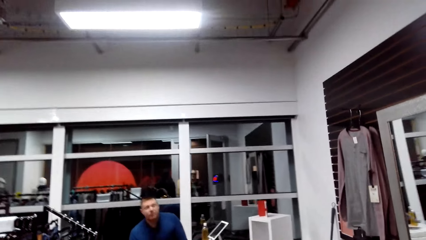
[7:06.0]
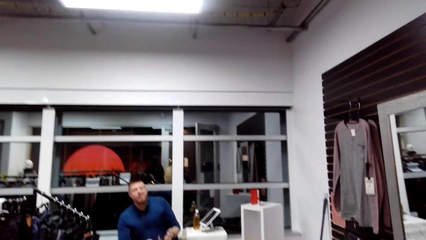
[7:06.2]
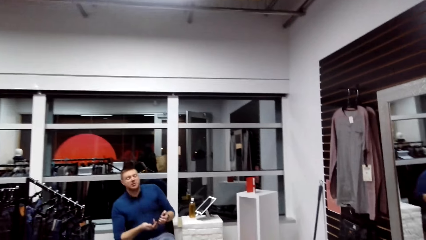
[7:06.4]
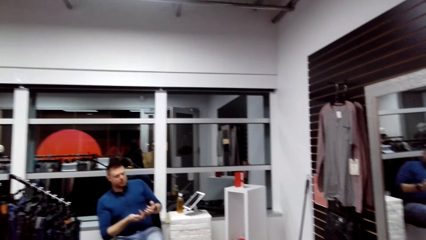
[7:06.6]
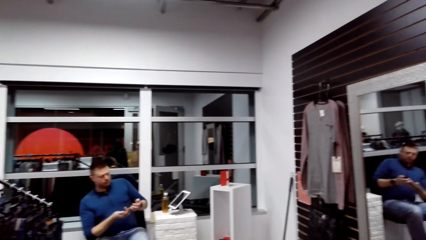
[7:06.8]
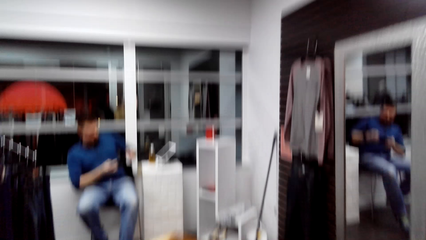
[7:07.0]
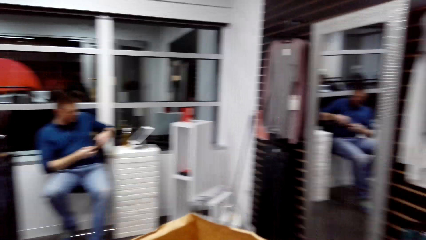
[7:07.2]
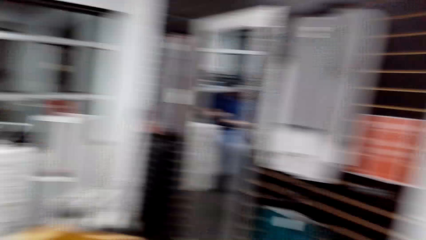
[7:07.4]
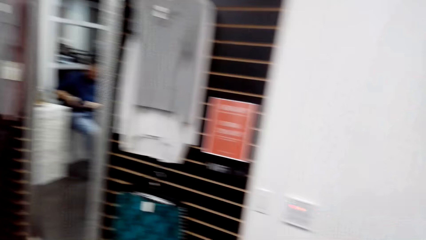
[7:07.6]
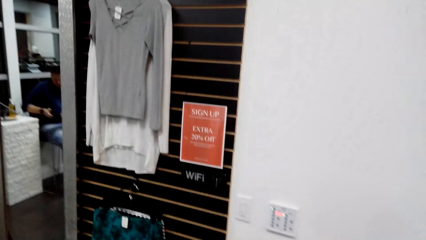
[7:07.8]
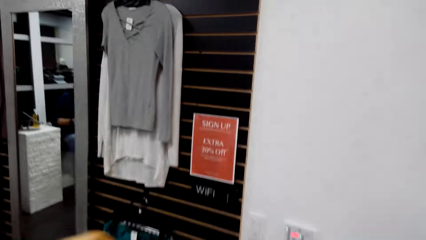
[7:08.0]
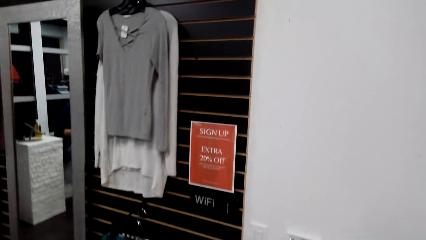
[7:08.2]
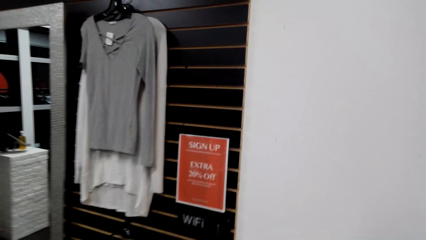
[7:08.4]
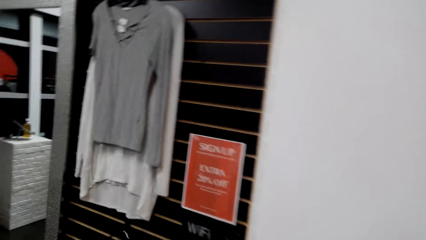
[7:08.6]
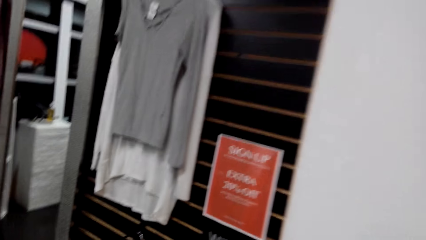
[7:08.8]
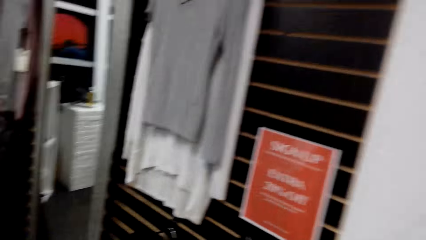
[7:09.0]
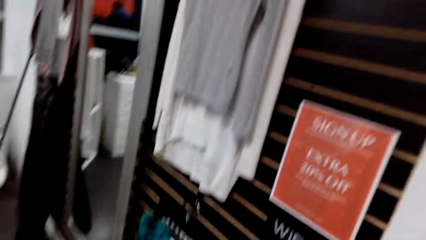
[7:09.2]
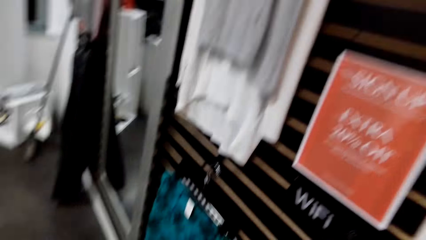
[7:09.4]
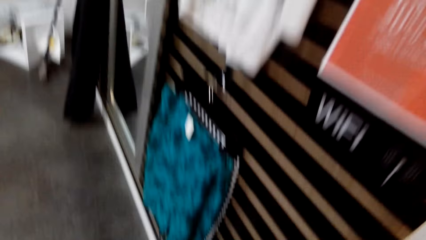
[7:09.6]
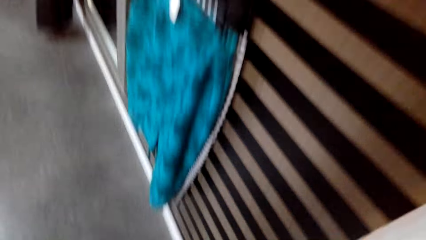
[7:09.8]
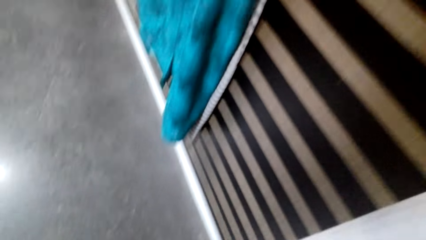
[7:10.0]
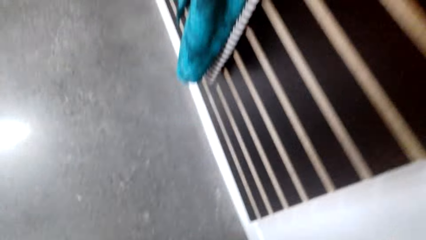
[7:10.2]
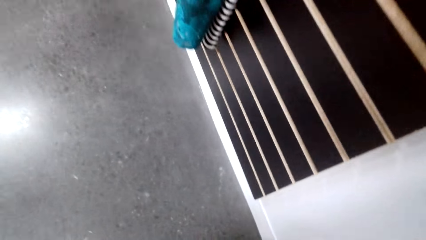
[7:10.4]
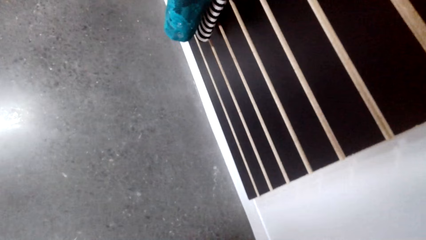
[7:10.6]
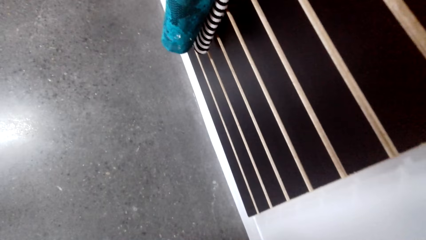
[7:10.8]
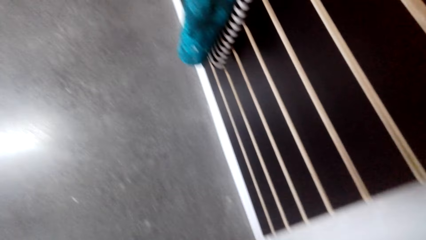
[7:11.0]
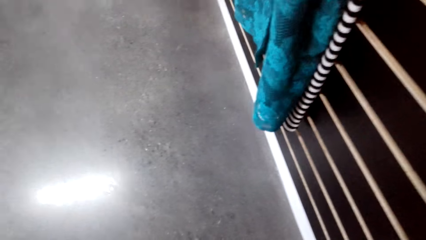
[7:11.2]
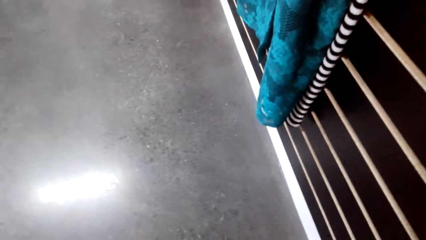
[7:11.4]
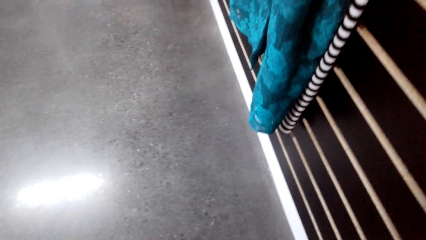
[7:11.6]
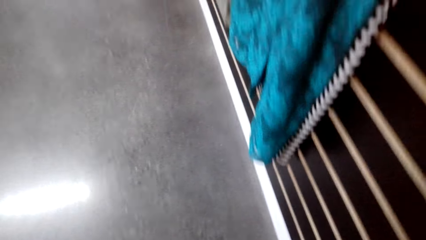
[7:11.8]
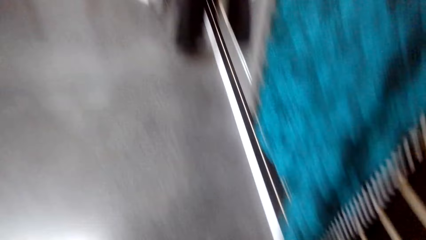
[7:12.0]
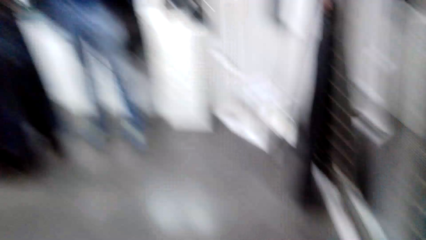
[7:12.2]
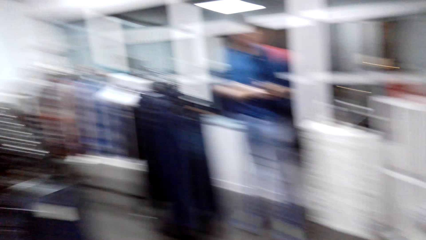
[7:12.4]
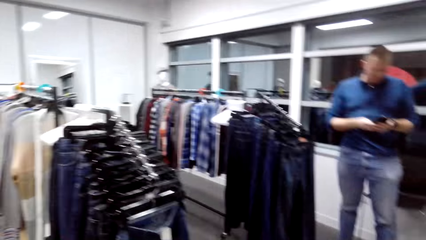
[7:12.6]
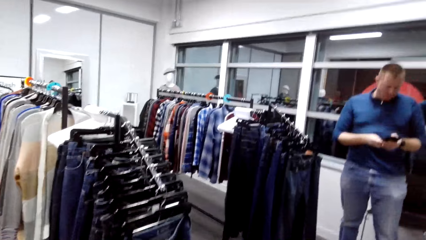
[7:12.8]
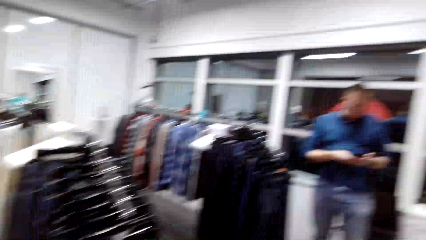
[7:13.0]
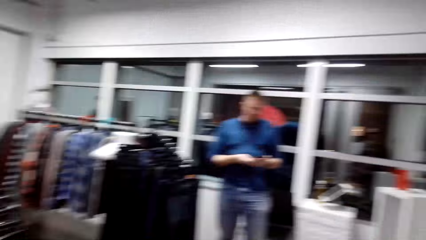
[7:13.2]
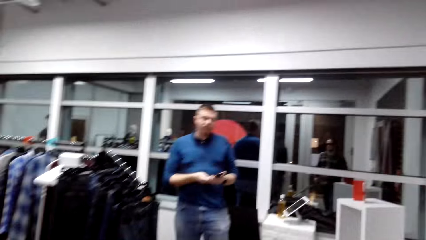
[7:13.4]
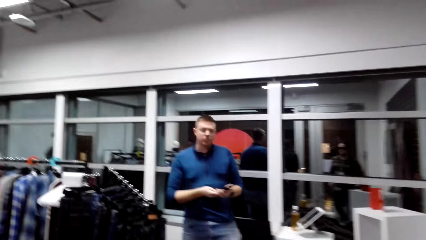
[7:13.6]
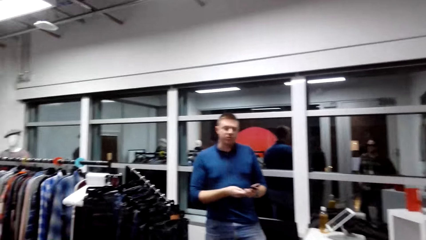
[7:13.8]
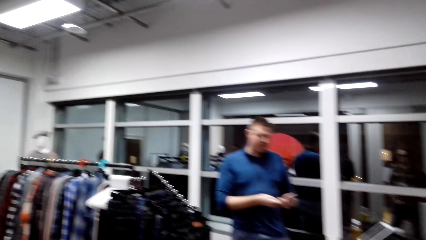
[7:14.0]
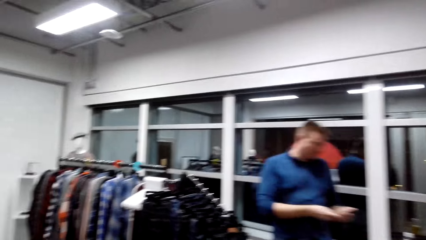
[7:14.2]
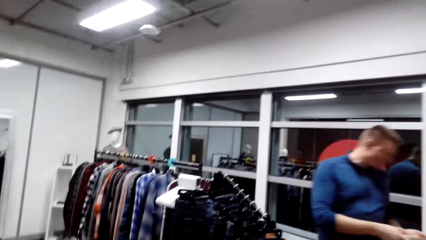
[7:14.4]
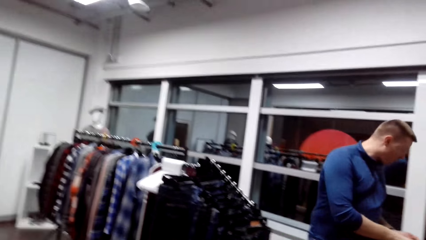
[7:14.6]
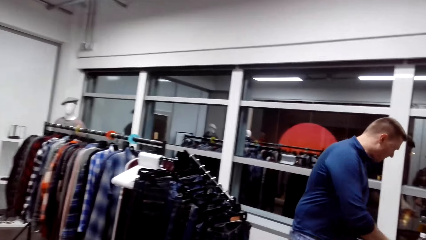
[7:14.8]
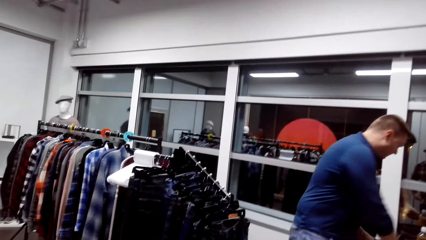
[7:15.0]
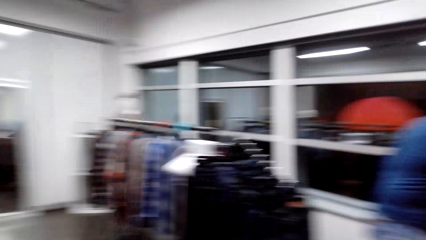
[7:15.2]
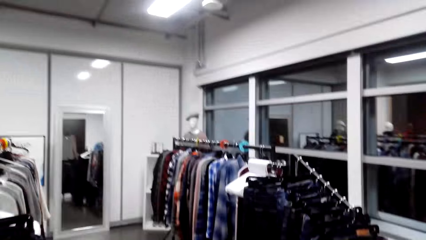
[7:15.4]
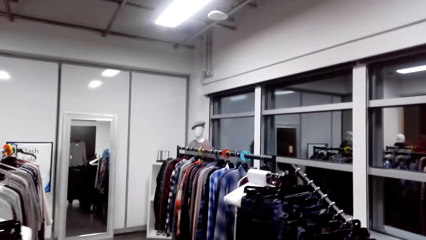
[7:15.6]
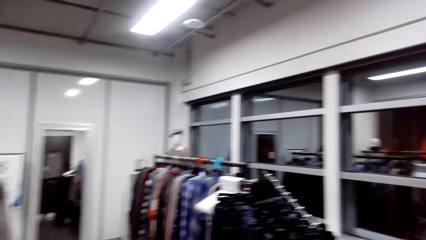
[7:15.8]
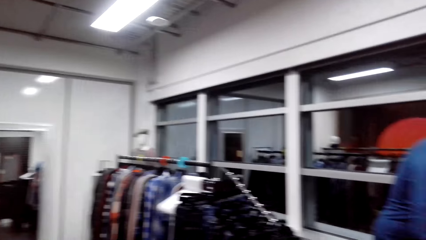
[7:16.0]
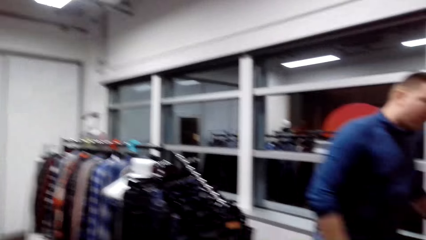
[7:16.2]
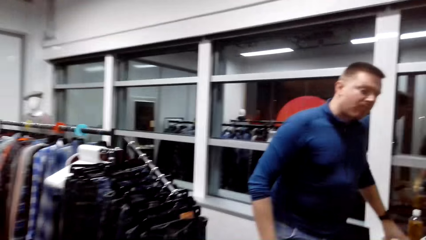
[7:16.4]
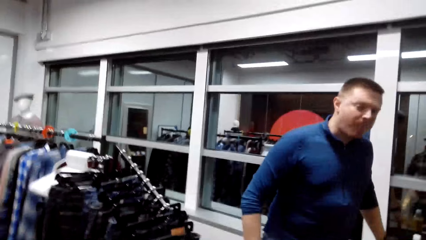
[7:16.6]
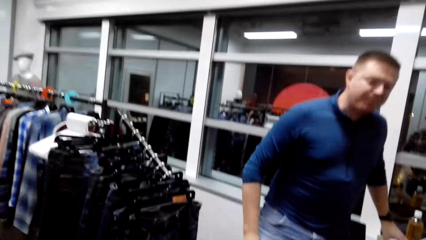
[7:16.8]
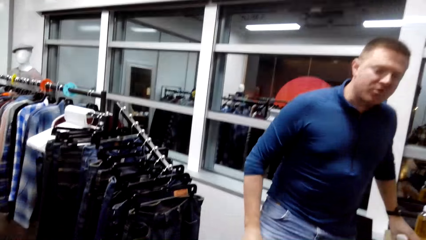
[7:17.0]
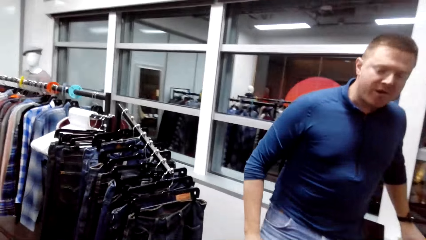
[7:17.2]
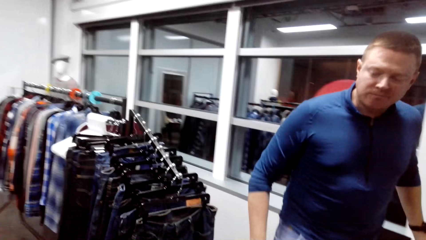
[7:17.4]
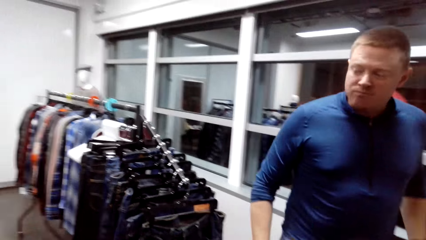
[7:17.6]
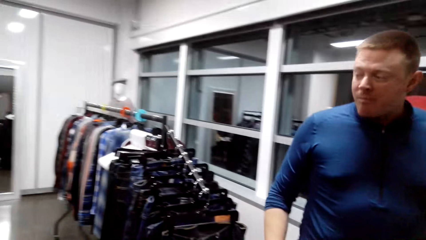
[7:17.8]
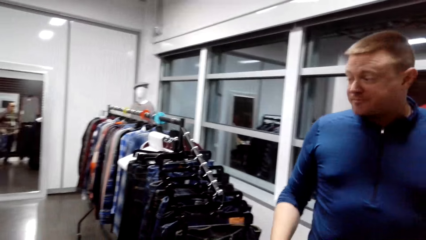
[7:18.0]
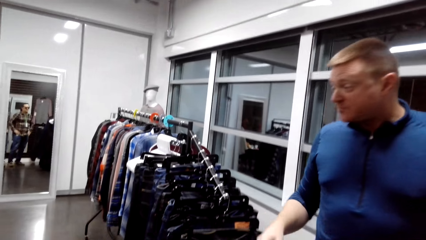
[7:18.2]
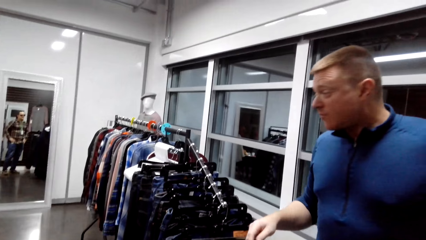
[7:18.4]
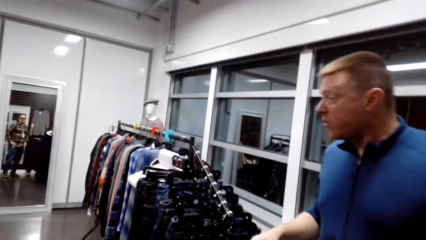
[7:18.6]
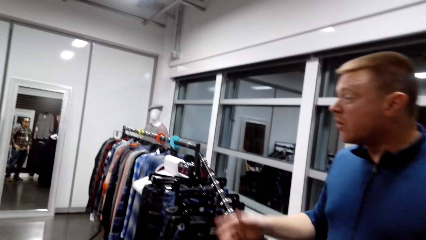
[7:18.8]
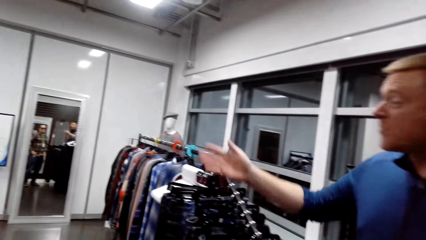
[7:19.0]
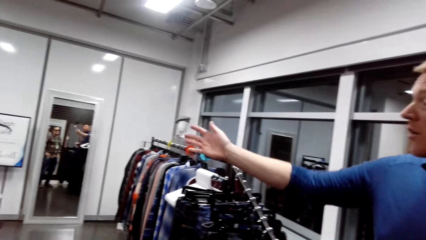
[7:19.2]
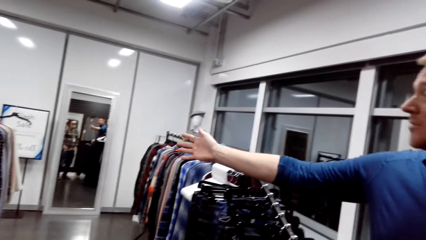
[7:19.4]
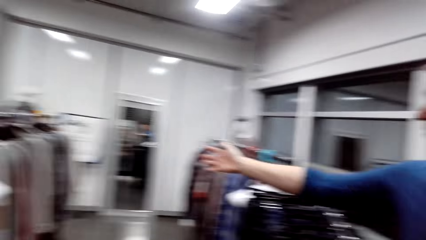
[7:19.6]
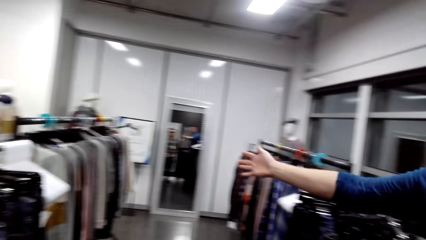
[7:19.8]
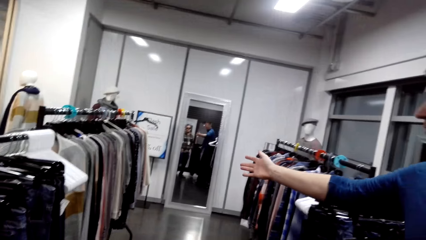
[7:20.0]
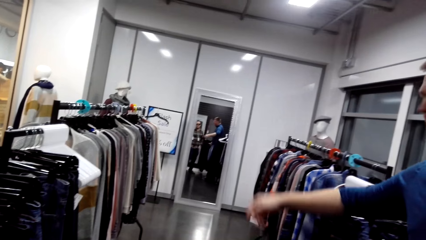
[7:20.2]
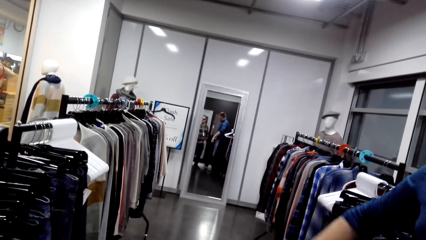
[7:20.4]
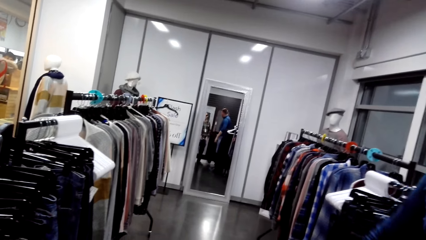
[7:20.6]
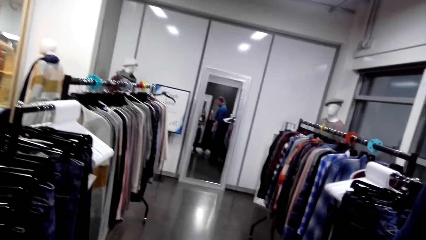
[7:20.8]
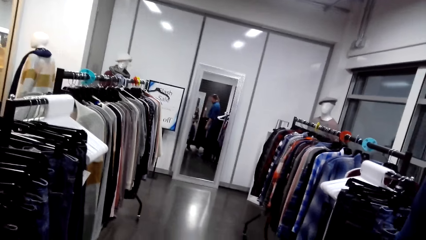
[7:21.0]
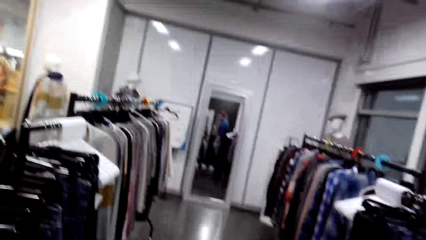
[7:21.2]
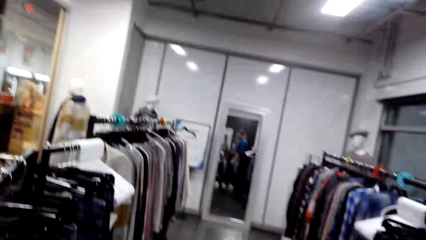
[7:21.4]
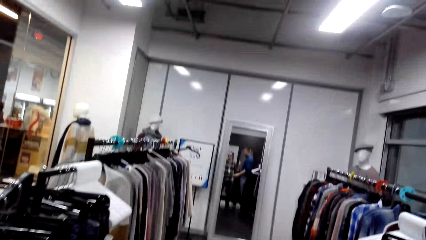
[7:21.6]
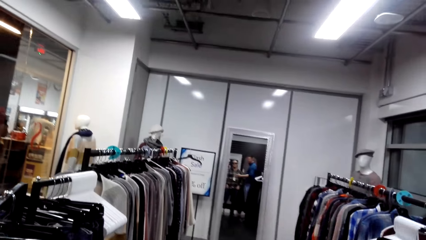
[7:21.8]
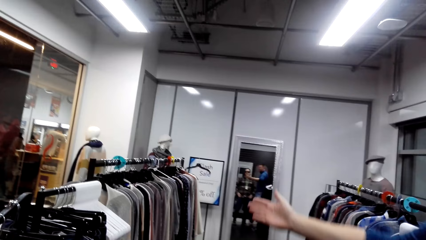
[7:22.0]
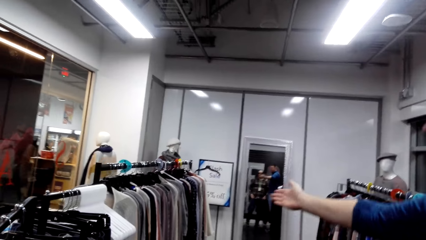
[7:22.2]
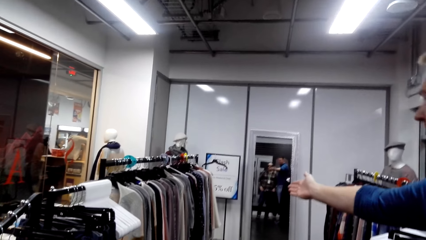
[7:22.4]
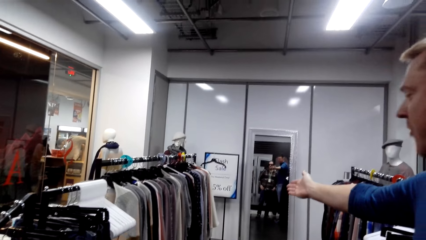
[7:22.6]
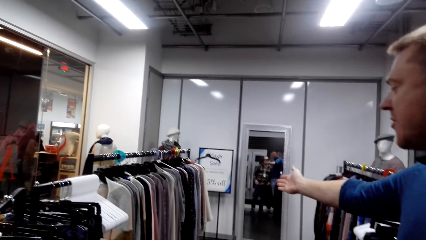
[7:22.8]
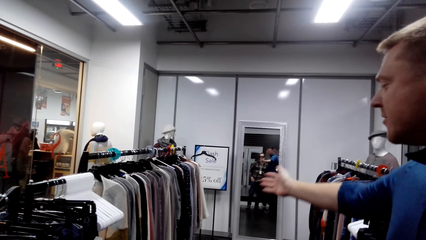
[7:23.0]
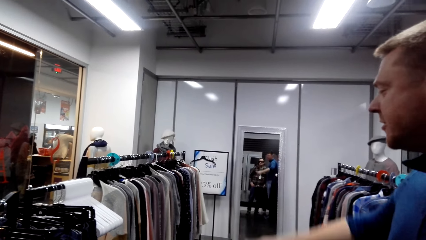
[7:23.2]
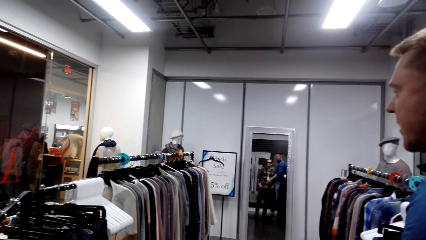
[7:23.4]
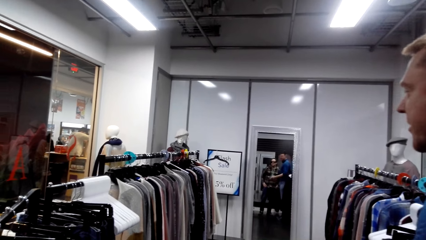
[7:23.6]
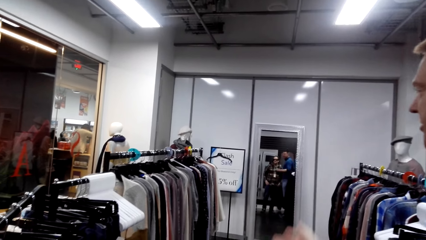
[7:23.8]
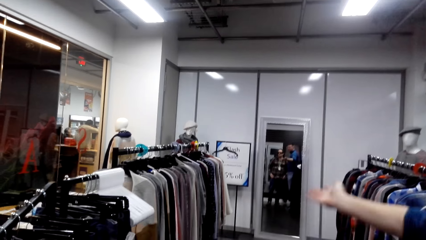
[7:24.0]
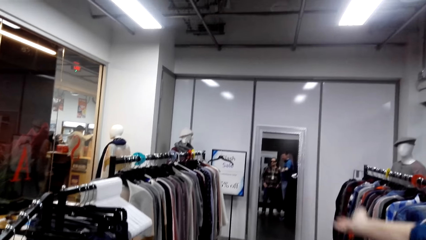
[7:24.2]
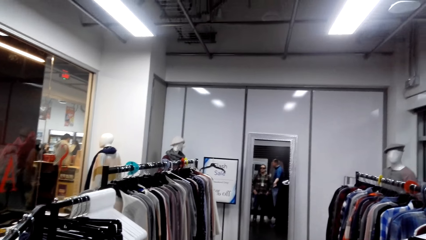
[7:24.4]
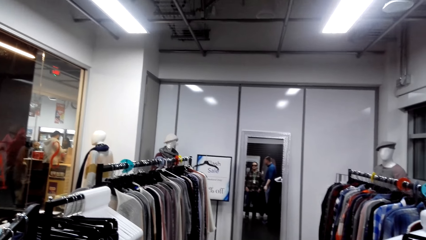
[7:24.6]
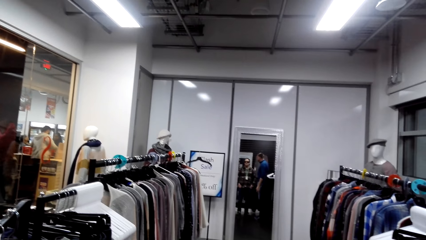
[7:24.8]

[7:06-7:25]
A man sits on a chair. The camera wearer walks around the boutique. The man holds a phone and stands up. The camera wearer walks around the boutique. The man puts the phone down and walks around the boutique. The man gestures his hand and points at the clothes. The camera wearer walks around the boutique. The man gestures his hand.
